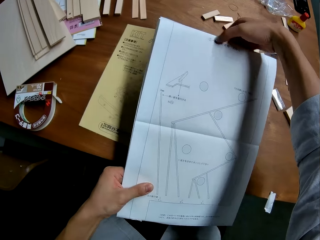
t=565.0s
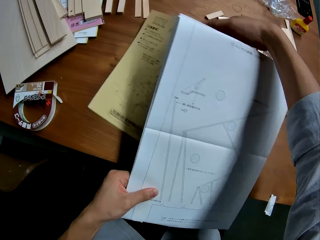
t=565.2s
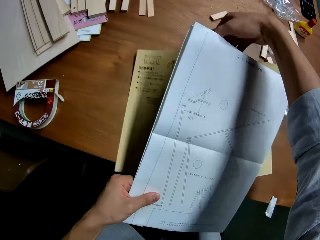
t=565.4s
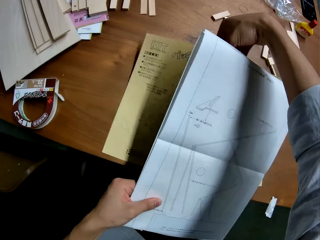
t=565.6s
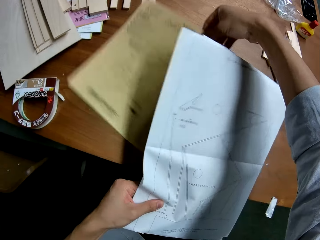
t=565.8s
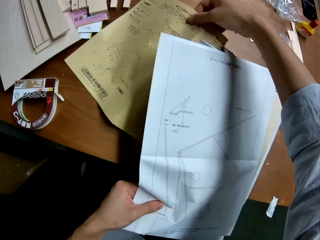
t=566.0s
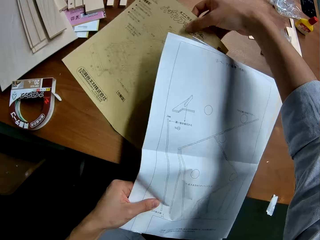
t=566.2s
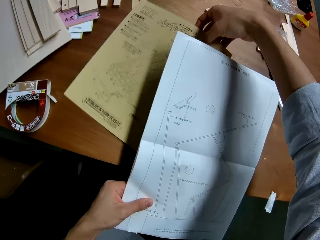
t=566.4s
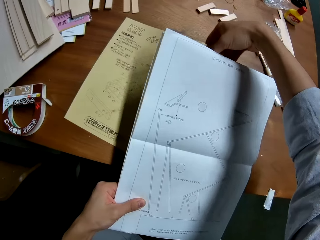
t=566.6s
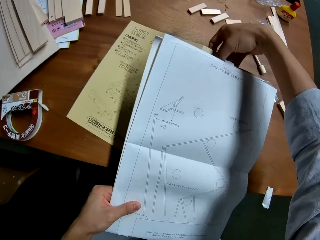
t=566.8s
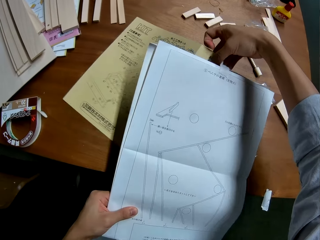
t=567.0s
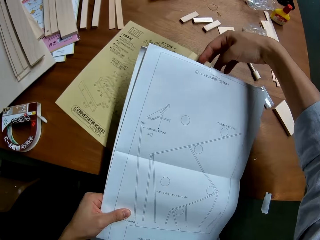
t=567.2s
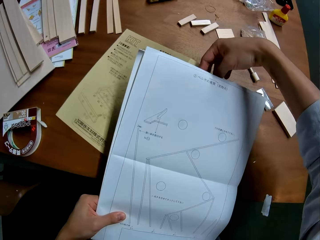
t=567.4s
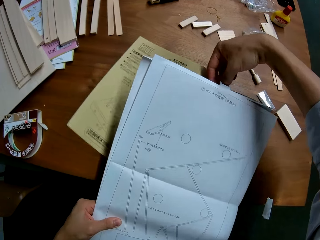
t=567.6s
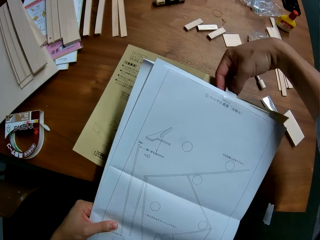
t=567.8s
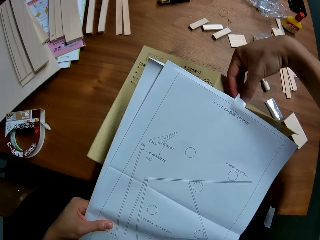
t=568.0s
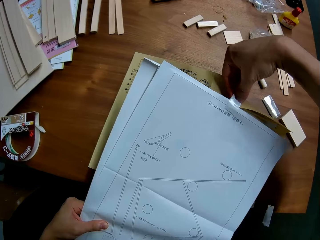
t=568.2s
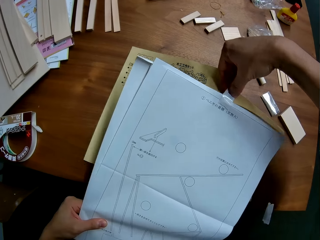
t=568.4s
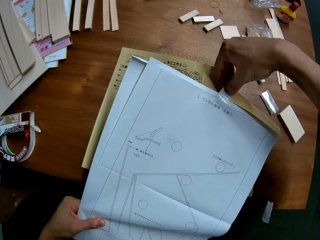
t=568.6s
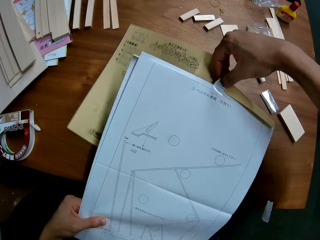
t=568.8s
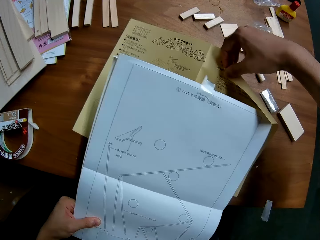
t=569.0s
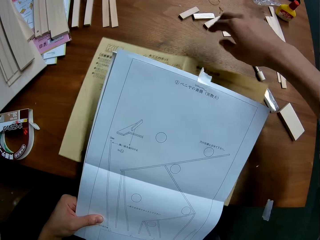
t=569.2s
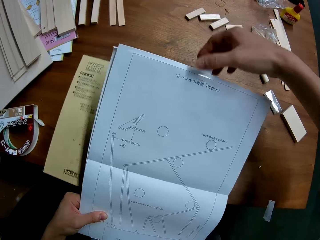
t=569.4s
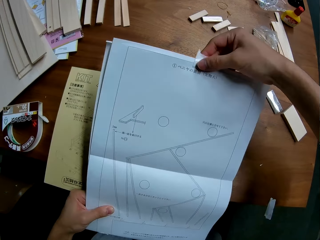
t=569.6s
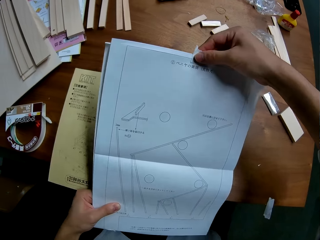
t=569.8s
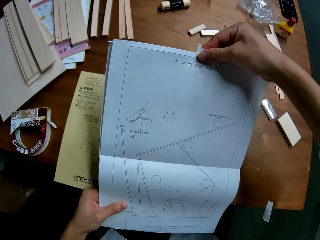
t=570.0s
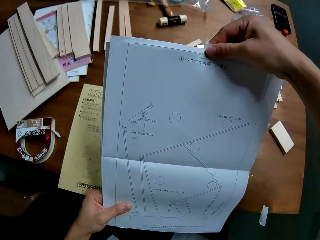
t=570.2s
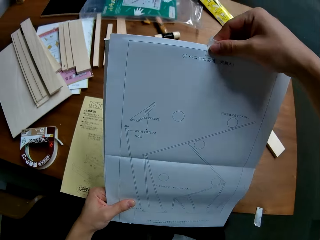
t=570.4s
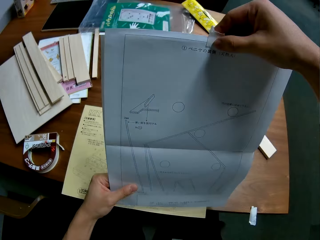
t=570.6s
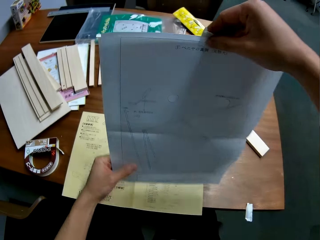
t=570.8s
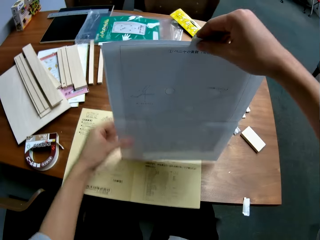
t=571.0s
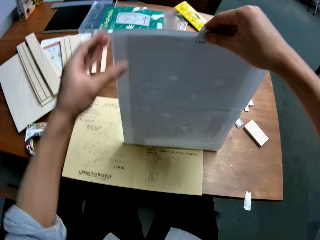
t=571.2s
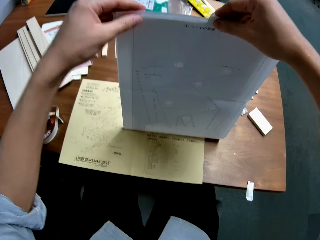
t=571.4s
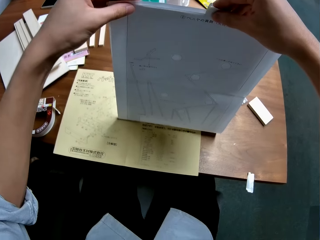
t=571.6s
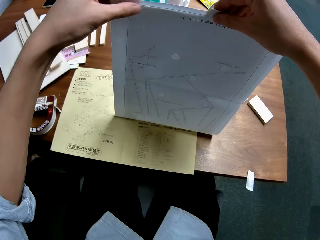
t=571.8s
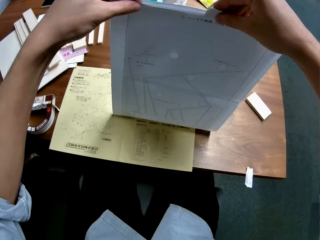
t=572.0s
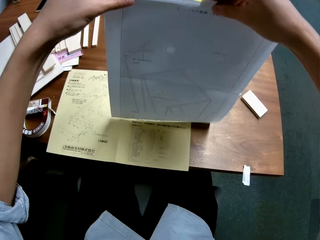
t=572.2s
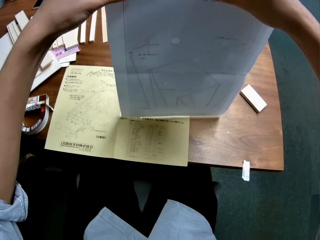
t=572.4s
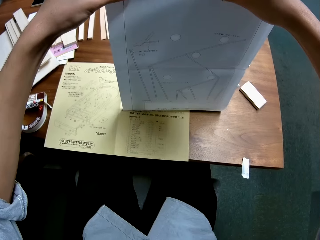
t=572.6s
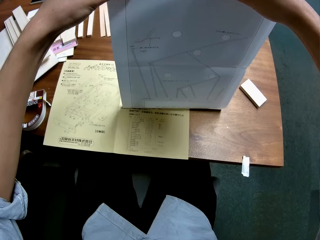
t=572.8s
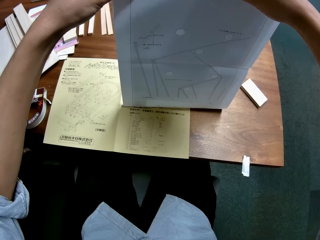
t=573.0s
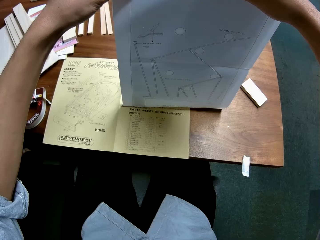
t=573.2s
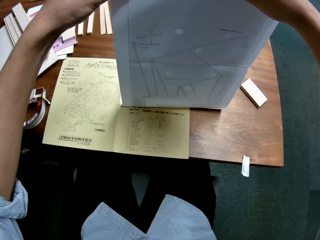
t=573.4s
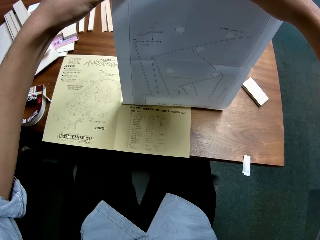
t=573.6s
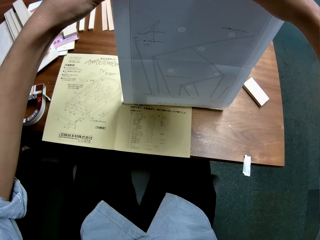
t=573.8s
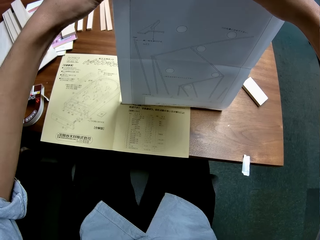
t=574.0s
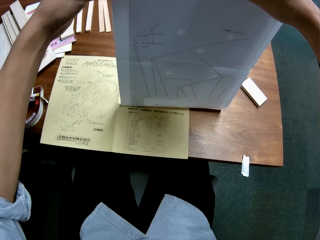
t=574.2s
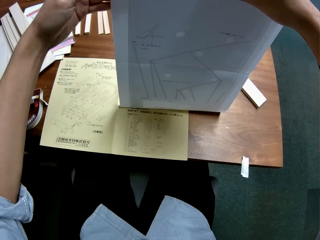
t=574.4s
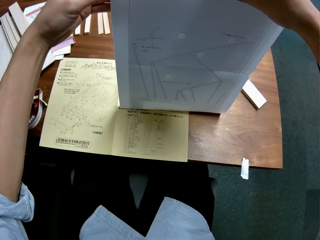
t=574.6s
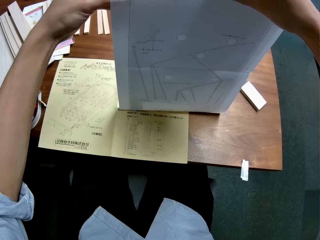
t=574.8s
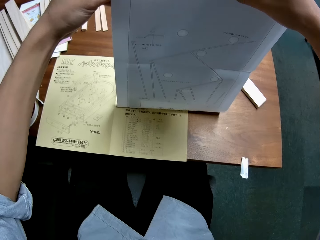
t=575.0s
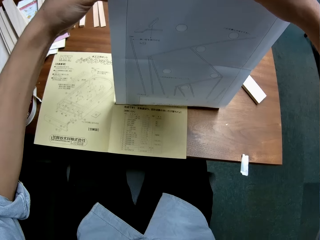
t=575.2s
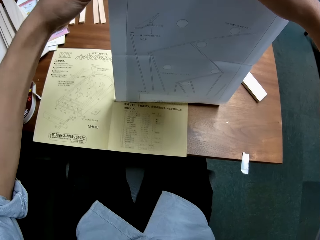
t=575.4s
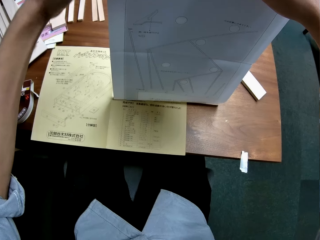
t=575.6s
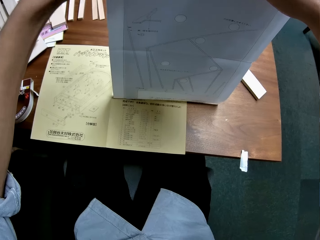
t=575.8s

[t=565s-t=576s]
The camera wearer removes a mechanical kit paper behind the white technical drawing paper. They remove the paper on the masking tape. They adjust the tape on the white technical drawing paper. They put the sketch paper vertically.

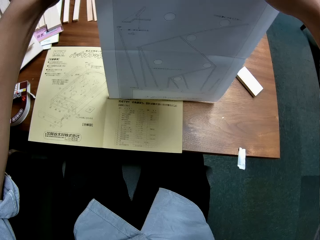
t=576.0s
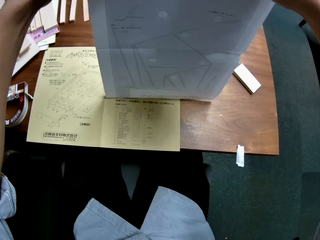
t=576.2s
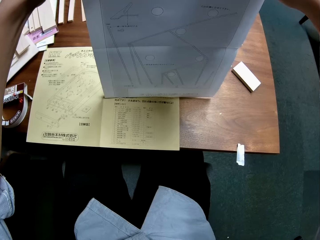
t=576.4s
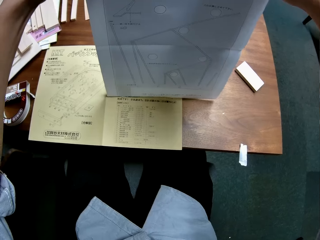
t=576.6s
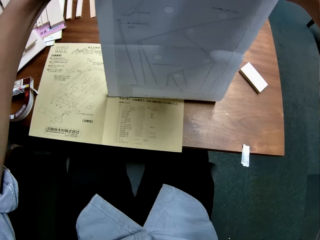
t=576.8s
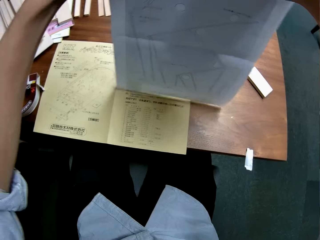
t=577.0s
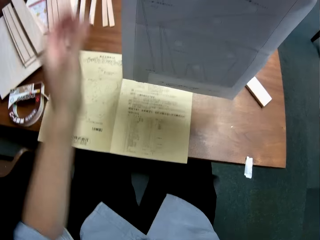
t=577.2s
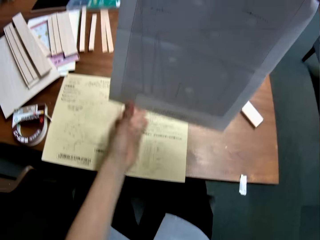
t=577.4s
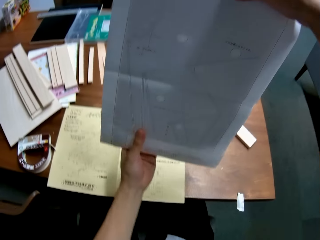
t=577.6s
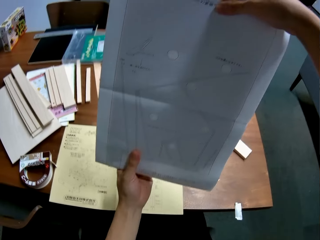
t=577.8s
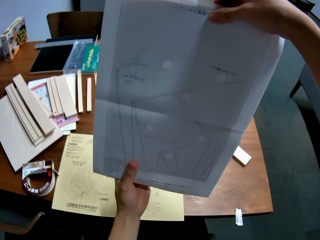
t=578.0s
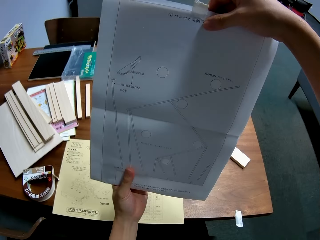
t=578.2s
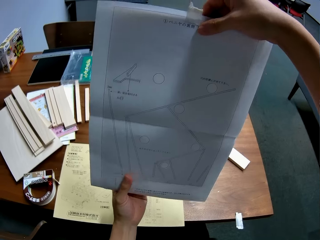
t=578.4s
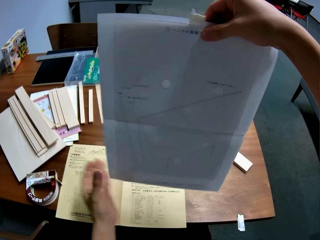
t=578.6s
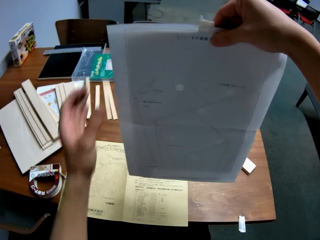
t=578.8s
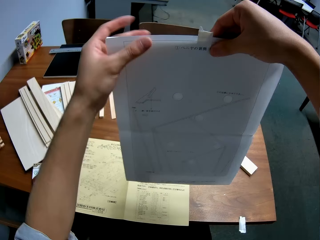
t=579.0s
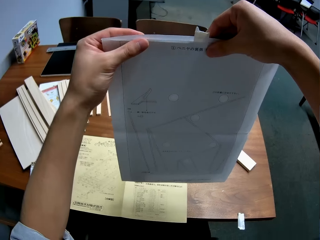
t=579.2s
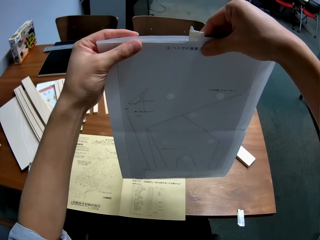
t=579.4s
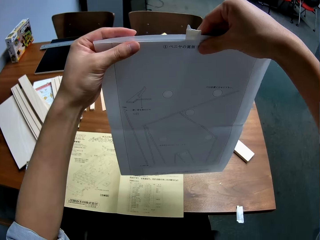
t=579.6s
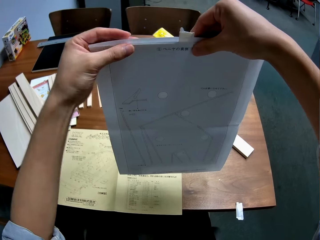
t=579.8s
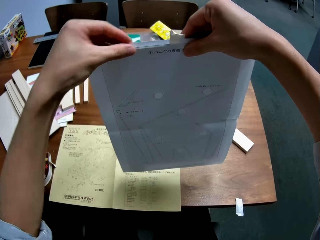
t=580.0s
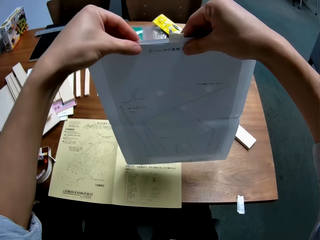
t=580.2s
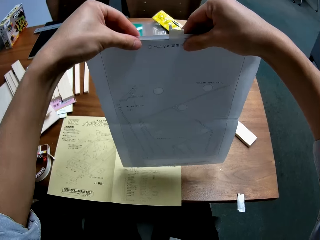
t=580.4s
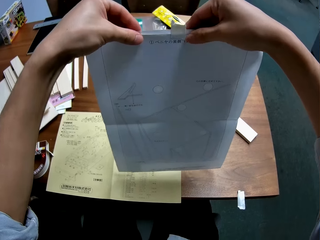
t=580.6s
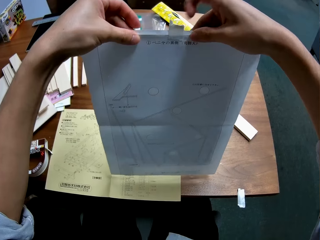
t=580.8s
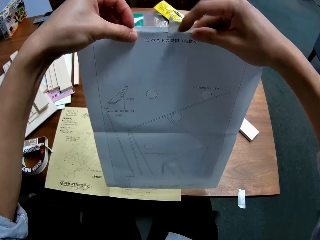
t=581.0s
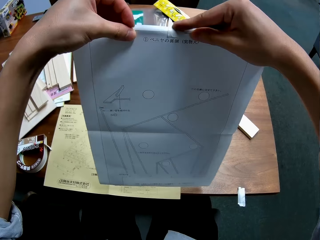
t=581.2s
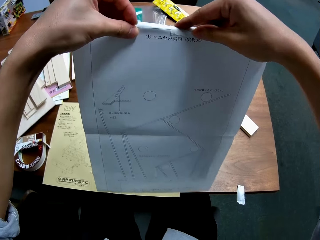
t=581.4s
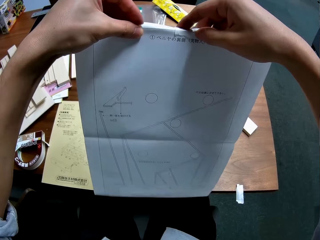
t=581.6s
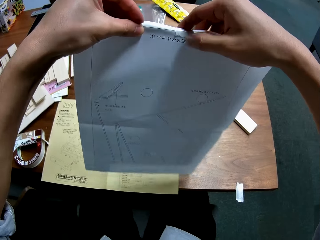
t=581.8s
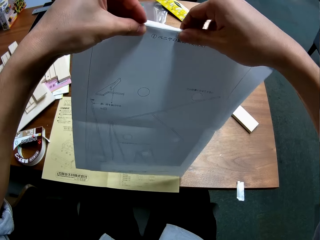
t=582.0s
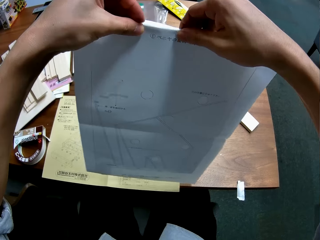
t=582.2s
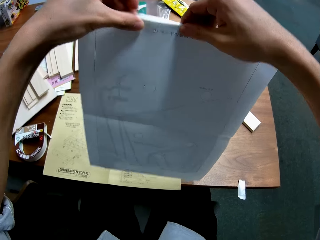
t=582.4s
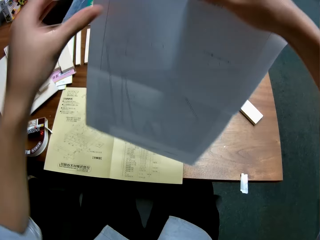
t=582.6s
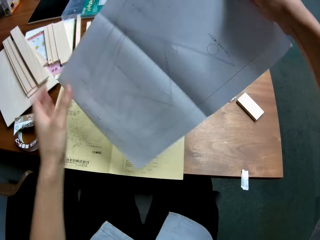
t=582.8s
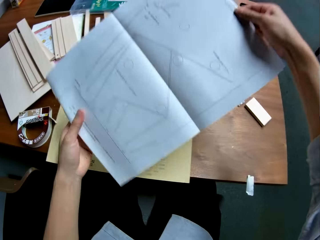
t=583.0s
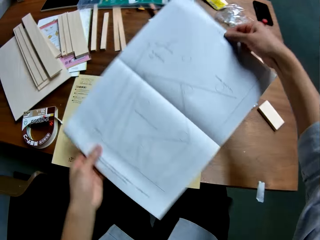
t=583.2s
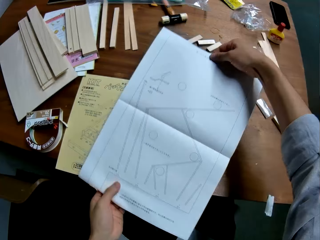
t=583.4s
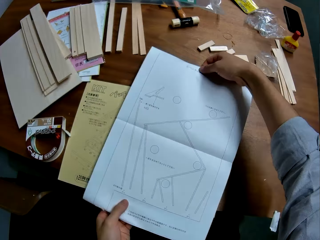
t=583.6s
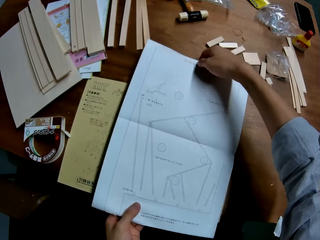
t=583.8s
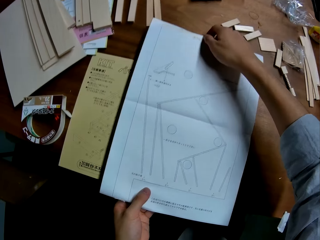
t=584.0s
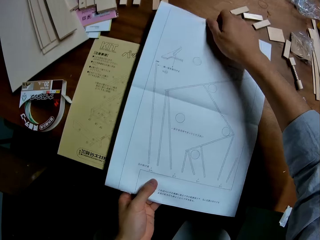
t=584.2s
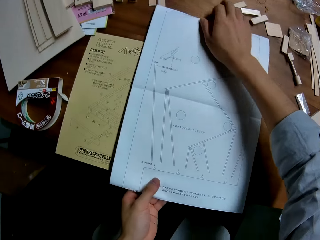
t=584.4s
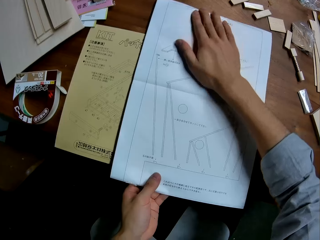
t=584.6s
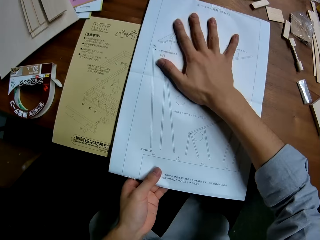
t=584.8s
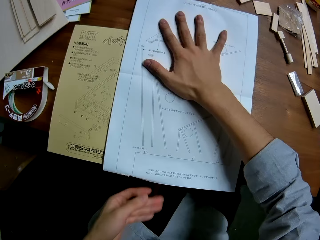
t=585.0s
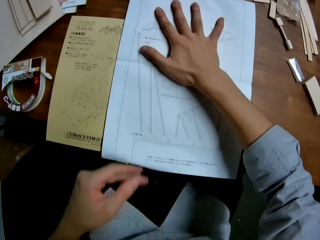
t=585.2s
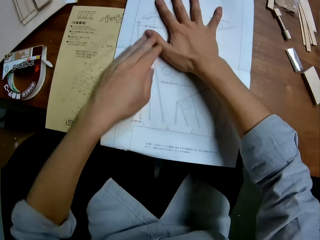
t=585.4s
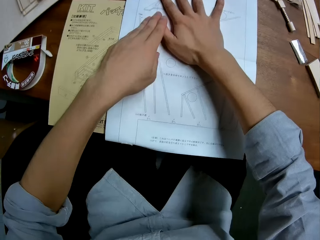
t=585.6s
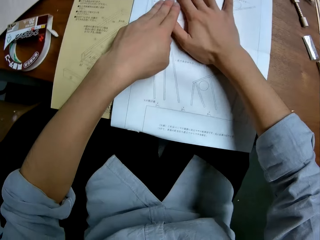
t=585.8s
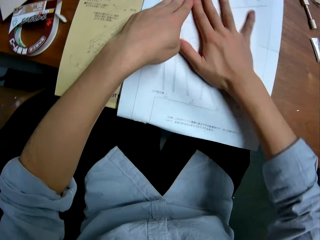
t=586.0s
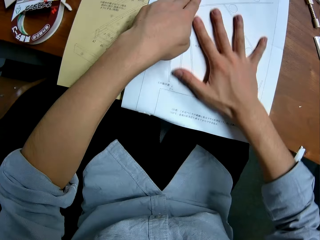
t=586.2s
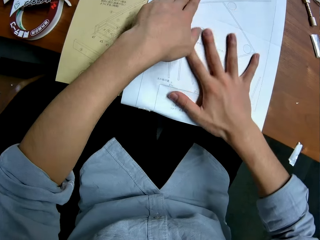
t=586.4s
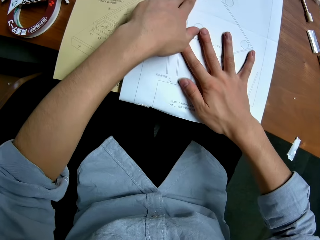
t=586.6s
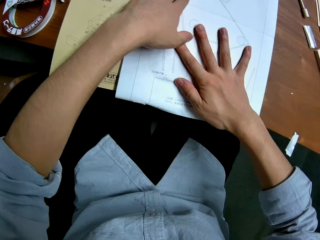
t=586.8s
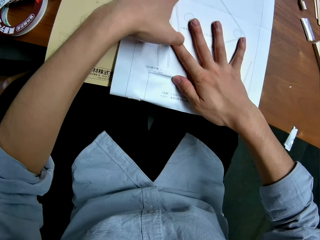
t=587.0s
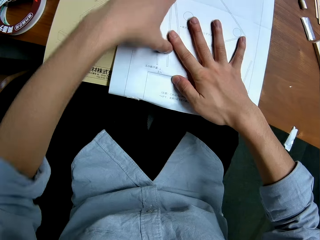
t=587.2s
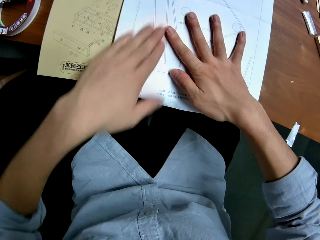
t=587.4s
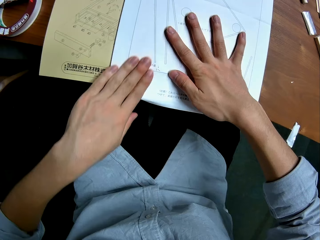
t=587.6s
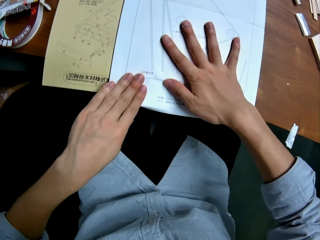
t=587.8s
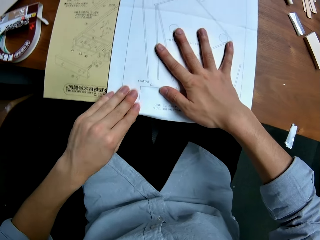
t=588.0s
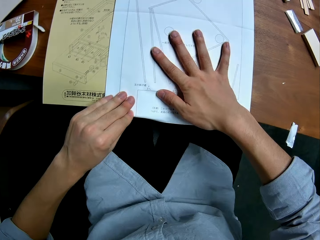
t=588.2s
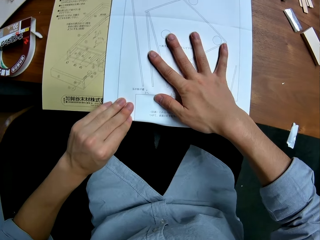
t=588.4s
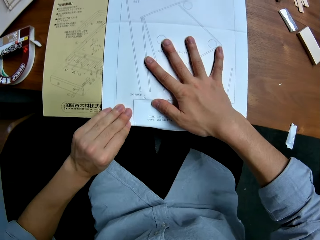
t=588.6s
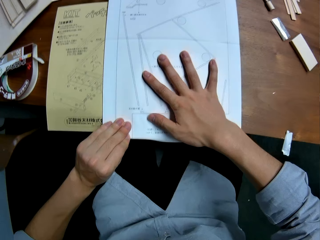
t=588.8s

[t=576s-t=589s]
The camera wearer looks at the sketch paper. He bends the tape to the back of the white technical drawing paper. He binds the sketch paper on the board with masking tape. He places the white technical drawing paper on the mechanical kit paper. He straightens the white technical drawing paper with his hands. He wipes his hand on the sketch paper.
